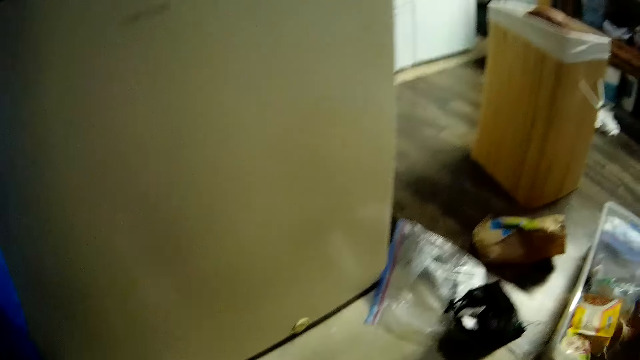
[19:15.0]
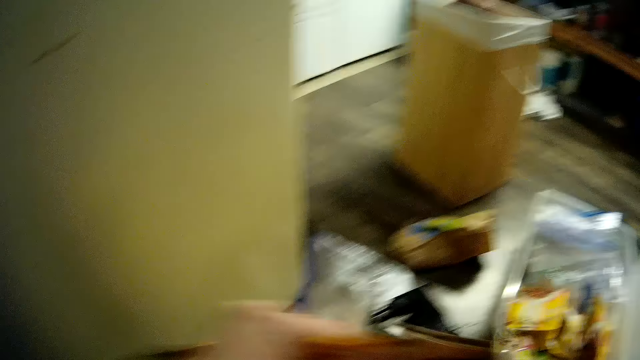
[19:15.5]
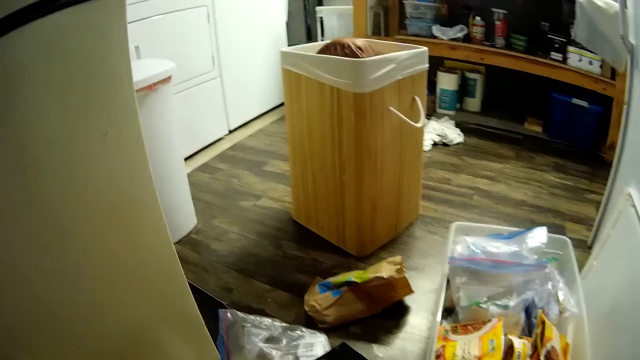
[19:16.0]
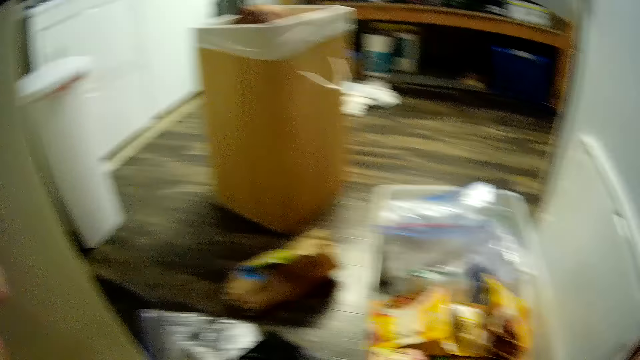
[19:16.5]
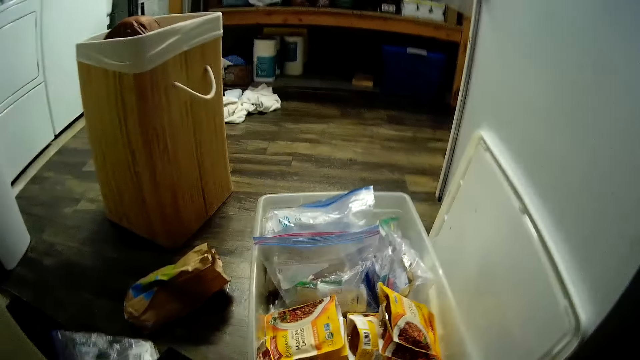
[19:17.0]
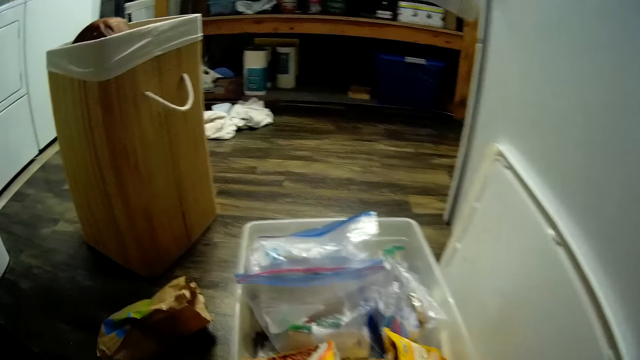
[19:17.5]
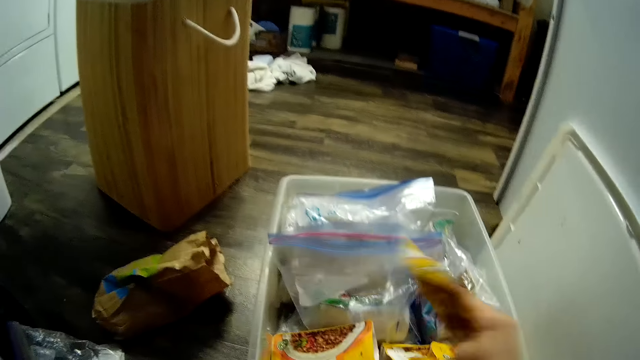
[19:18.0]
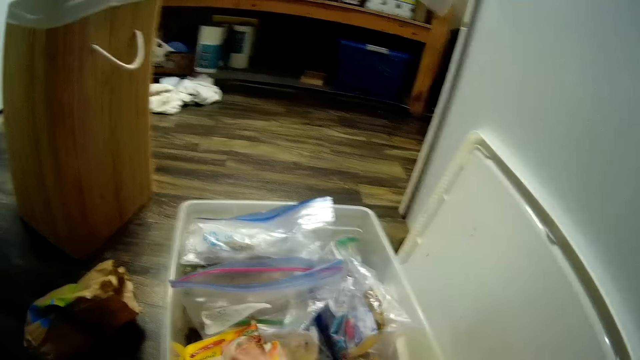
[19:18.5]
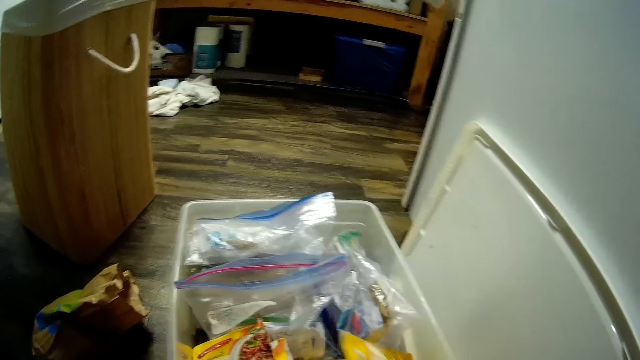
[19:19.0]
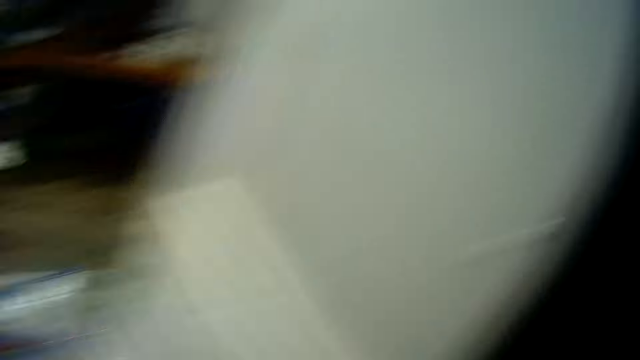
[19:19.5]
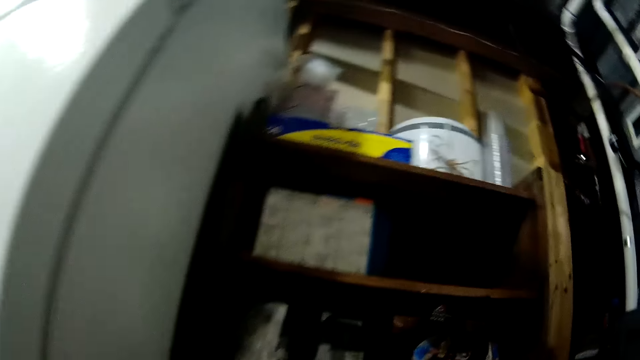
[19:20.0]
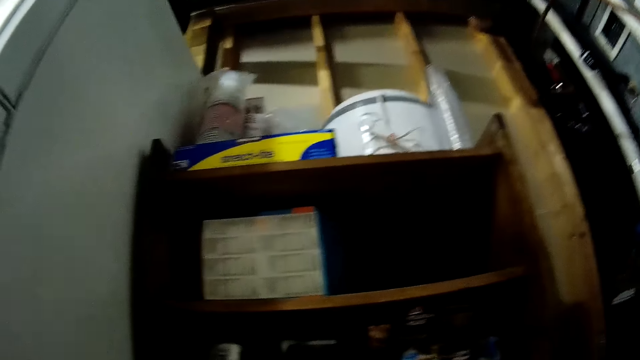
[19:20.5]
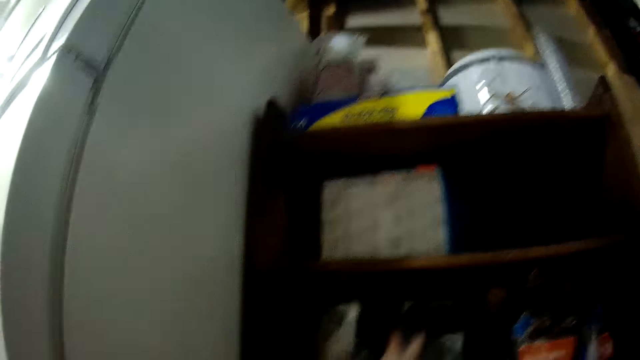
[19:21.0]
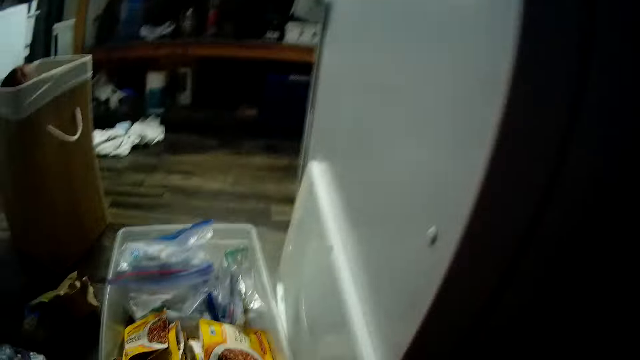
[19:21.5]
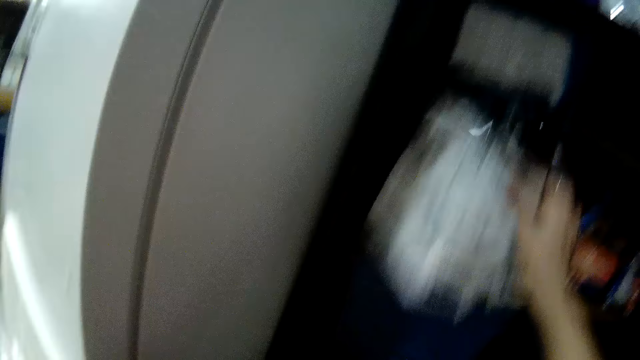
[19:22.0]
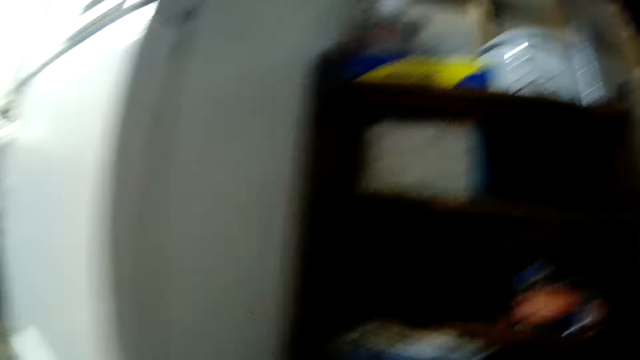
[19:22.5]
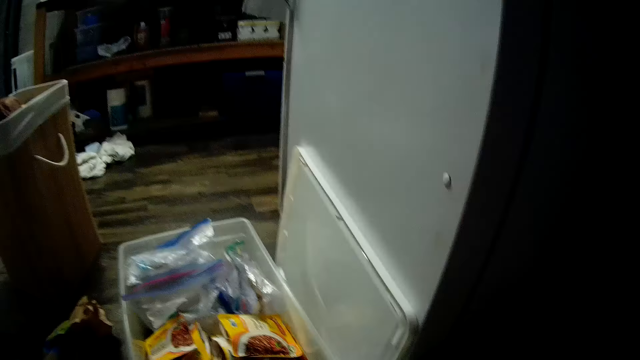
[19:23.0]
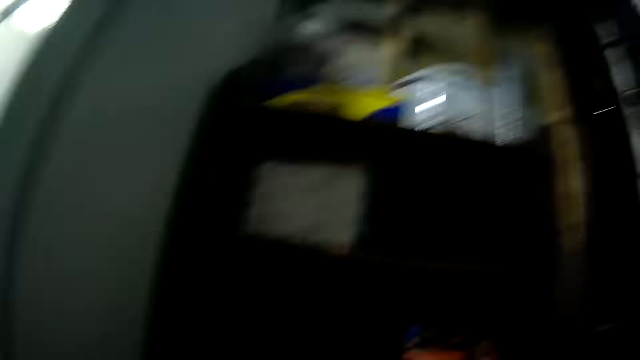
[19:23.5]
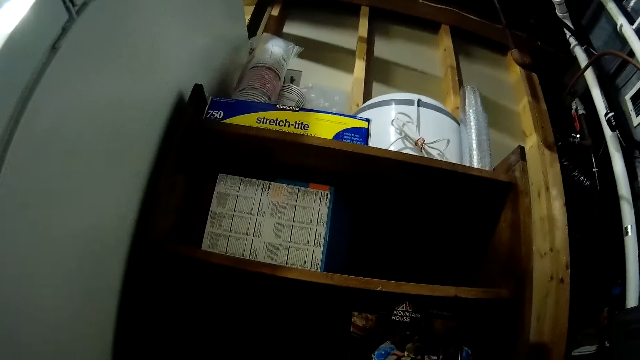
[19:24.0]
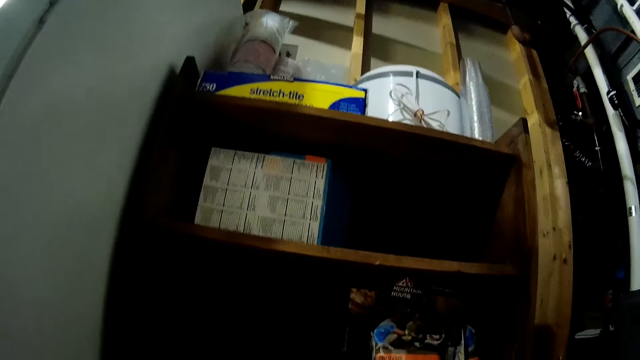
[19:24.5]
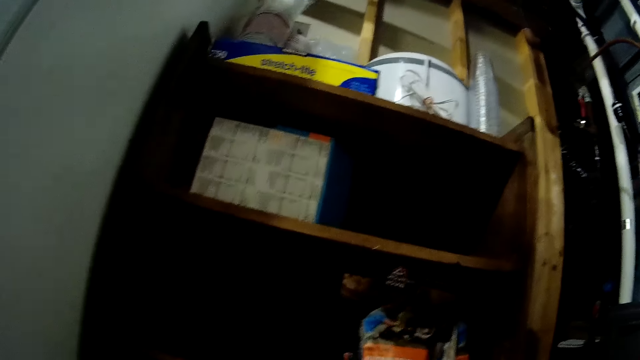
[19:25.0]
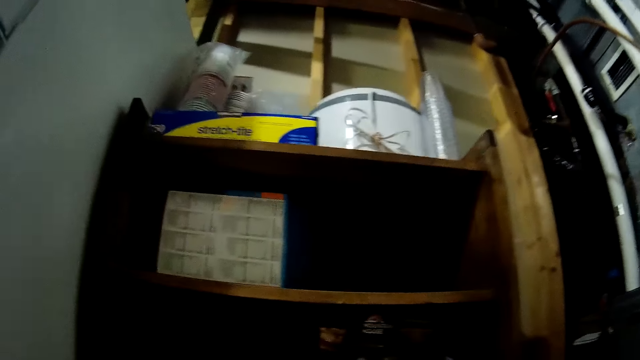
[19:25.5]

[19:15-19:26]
The camera wearer arranges the food packages in the plastic container with both her hands. She picks a package or paper from the shelf with her right hand.

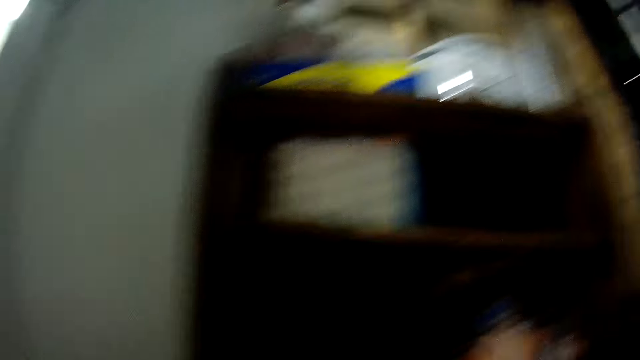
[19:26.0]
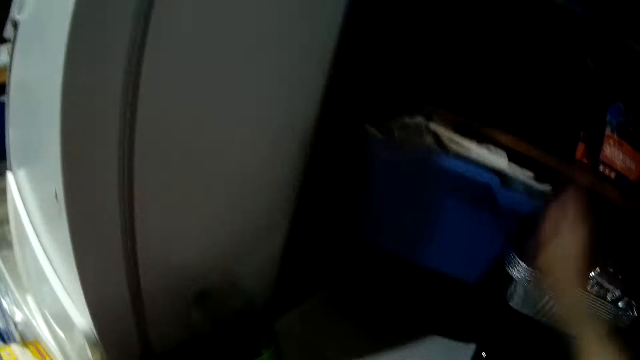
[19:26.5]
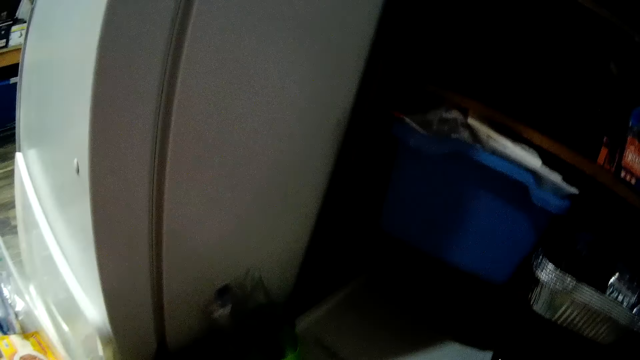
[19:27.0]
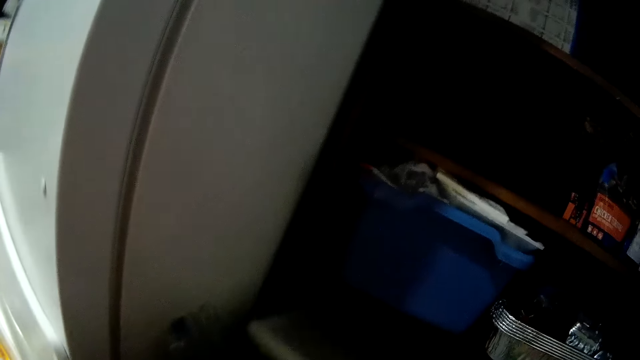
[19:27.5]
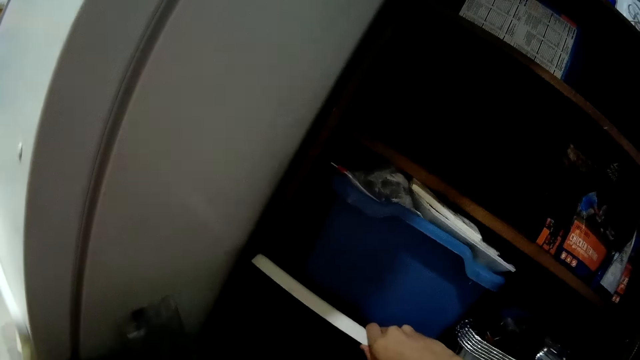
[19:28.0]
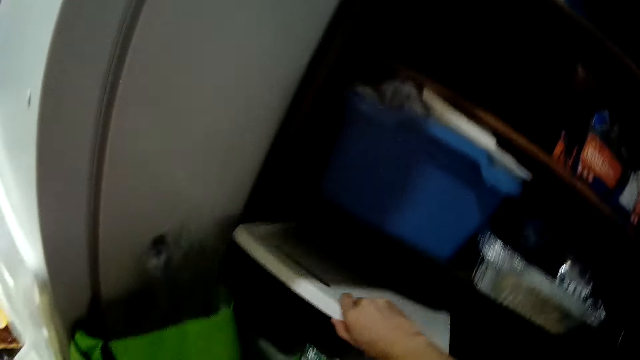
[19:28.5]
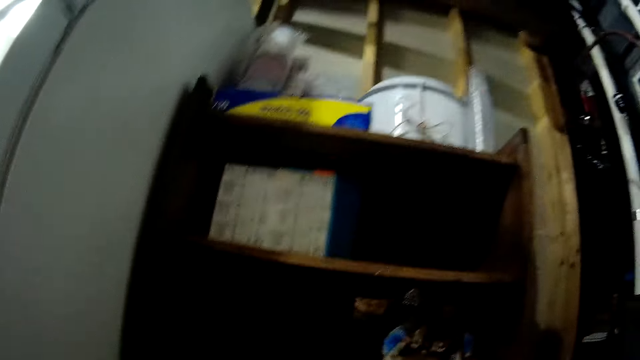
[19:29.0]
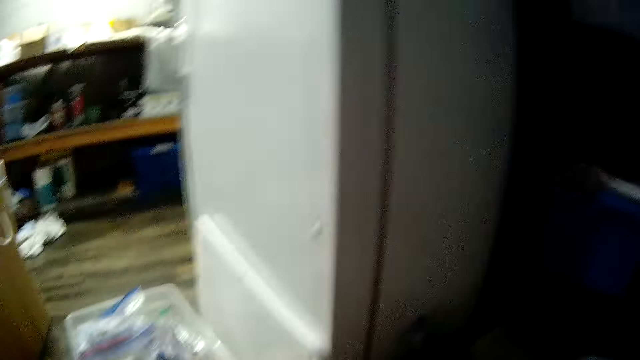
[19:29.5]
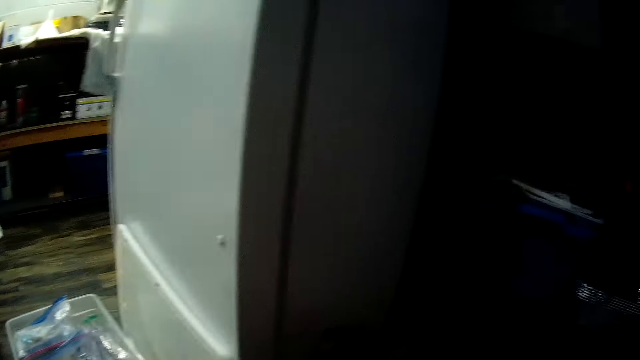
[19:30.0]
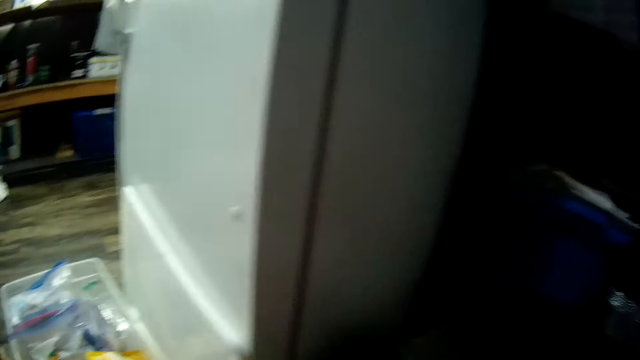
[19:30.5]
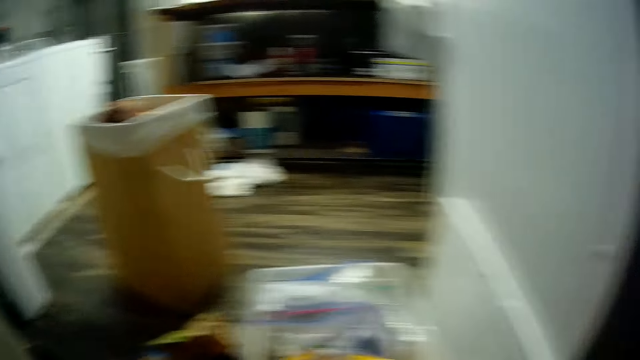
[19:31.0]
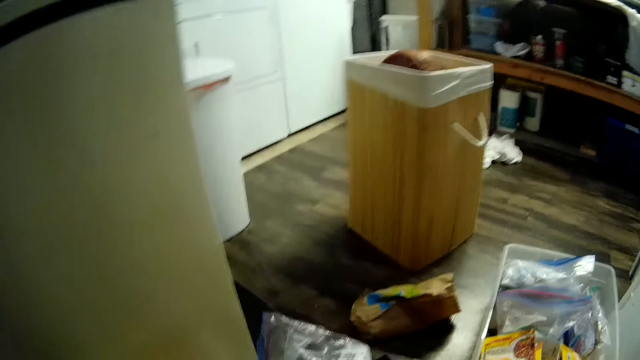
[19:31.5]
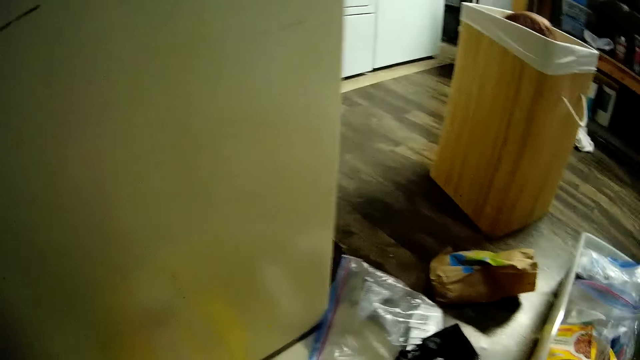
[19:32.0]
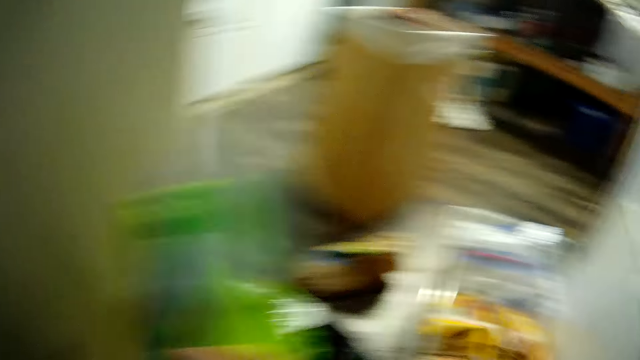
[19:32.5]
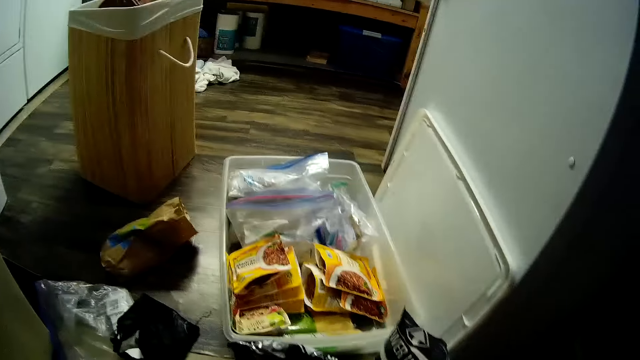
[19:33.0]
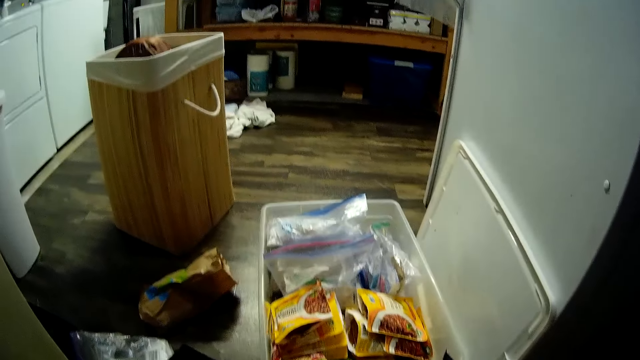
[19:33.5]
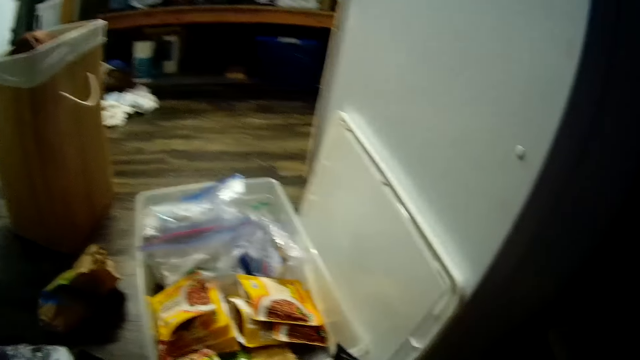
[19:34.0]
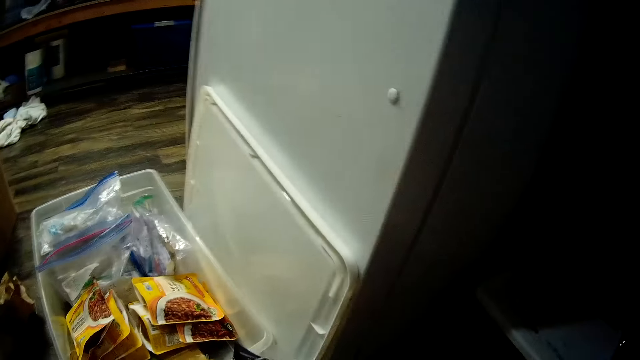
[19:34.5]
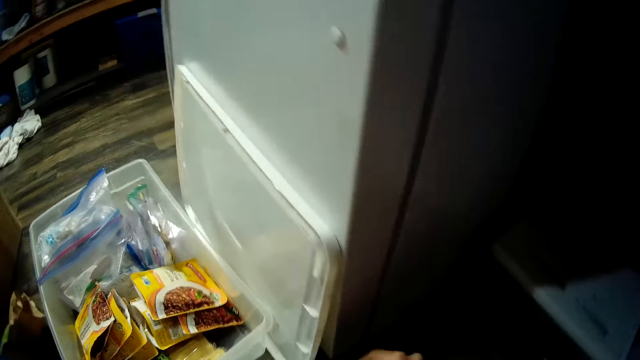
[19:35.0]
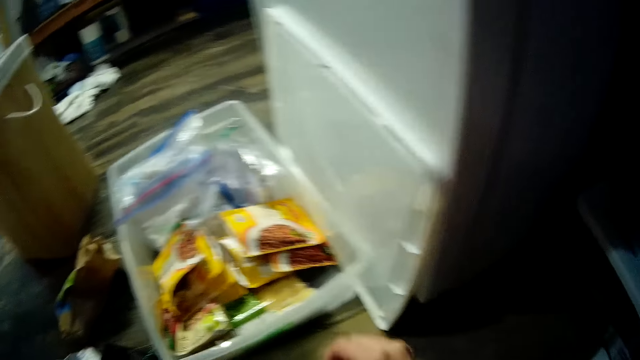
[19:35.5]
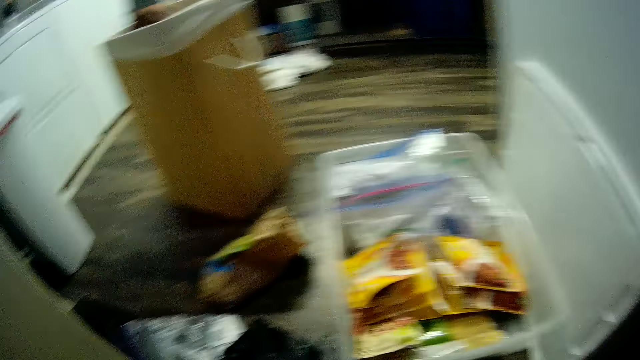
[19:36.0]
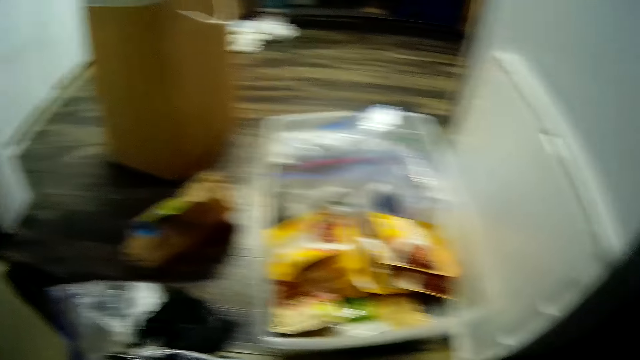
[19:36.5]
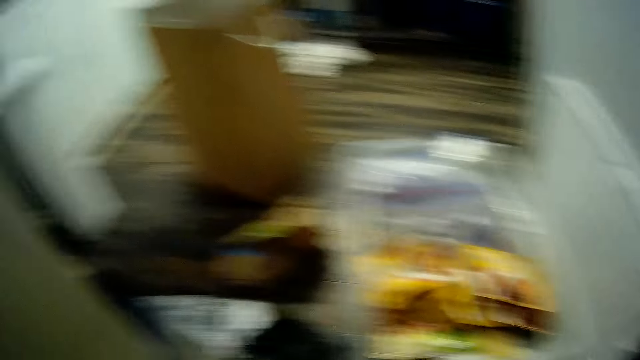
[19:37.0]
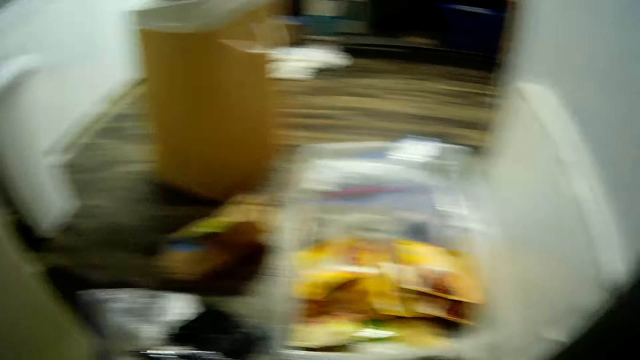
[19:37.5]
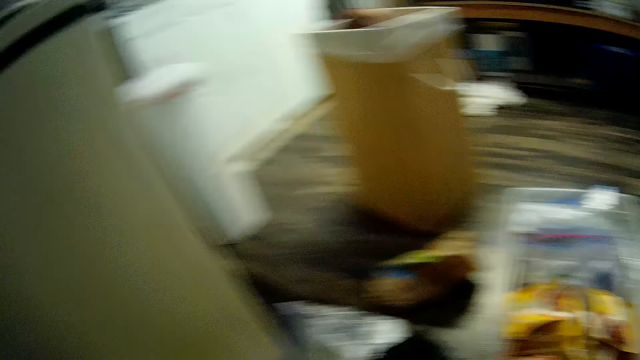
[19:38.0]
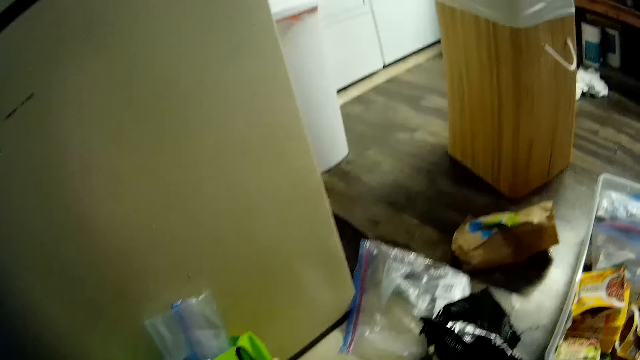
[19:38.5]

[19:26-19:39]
The camera wearer opens the plastic container. They put the paper aside.
